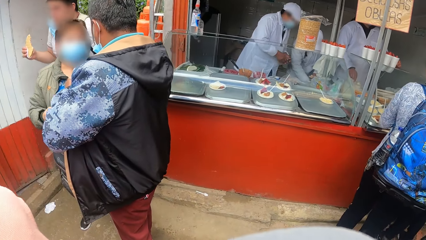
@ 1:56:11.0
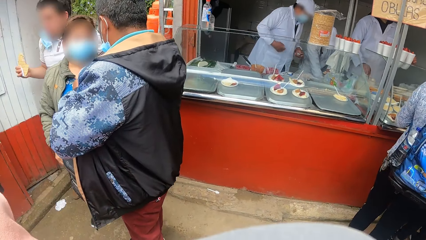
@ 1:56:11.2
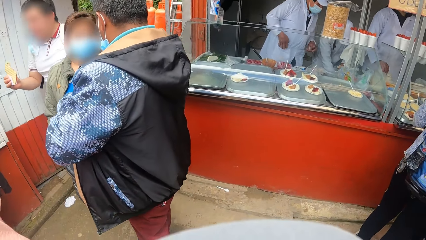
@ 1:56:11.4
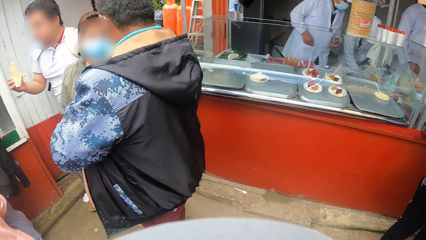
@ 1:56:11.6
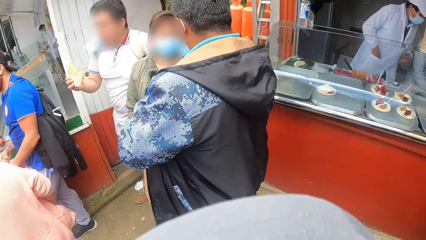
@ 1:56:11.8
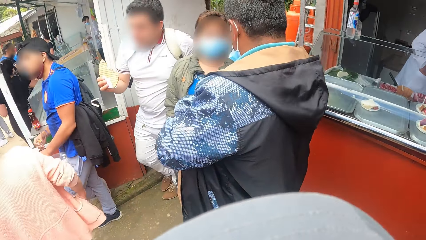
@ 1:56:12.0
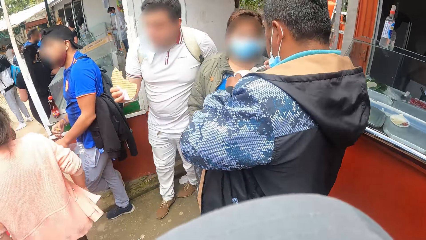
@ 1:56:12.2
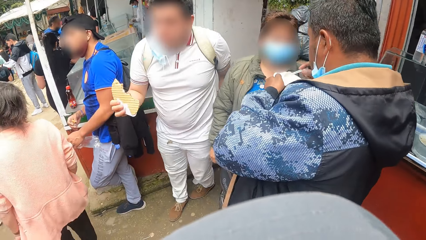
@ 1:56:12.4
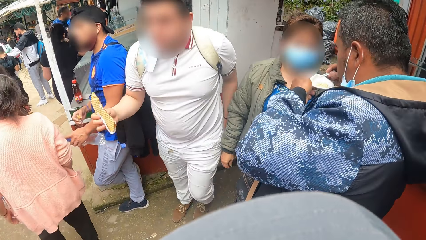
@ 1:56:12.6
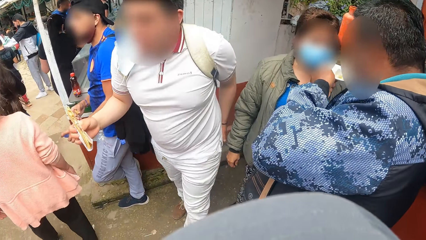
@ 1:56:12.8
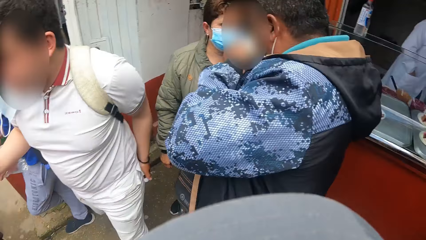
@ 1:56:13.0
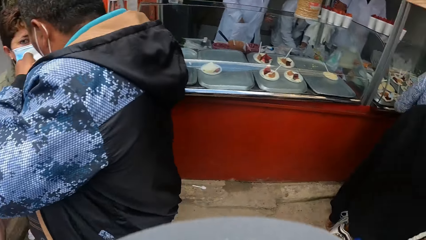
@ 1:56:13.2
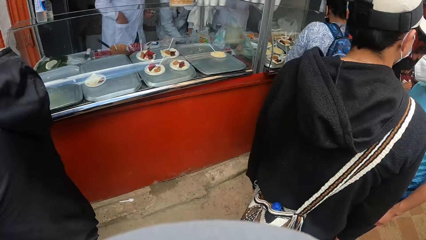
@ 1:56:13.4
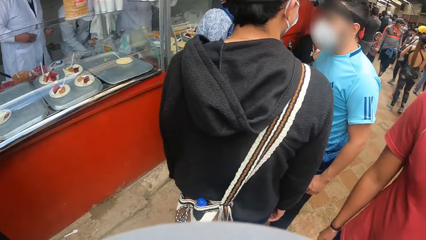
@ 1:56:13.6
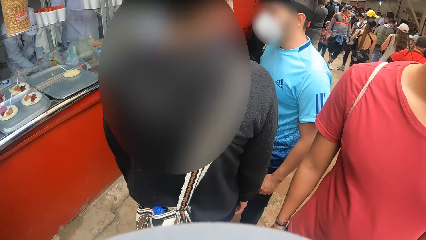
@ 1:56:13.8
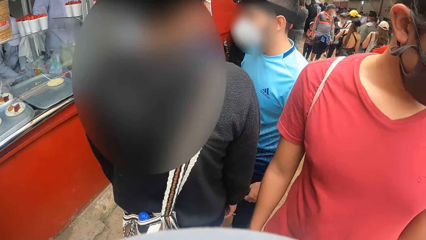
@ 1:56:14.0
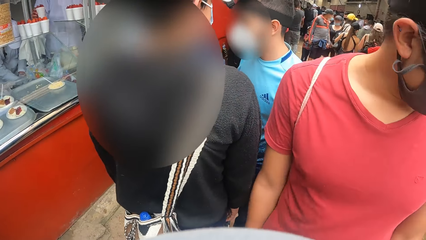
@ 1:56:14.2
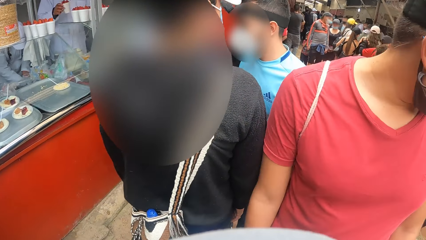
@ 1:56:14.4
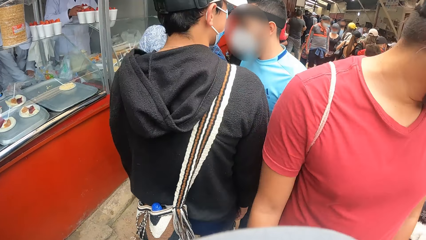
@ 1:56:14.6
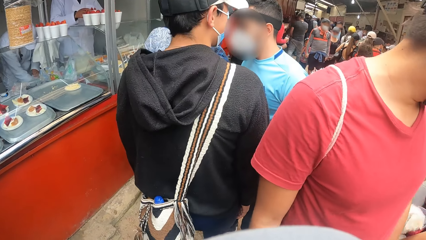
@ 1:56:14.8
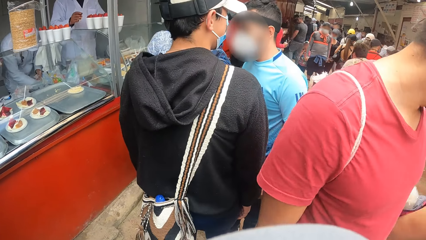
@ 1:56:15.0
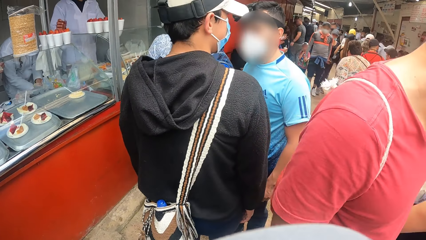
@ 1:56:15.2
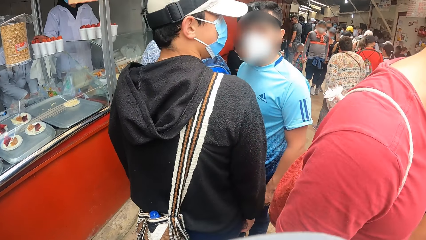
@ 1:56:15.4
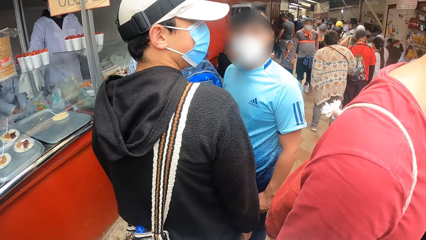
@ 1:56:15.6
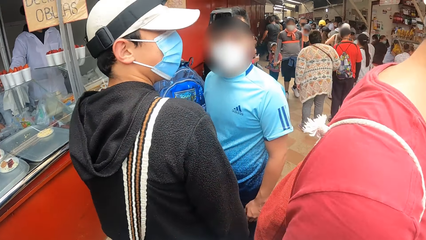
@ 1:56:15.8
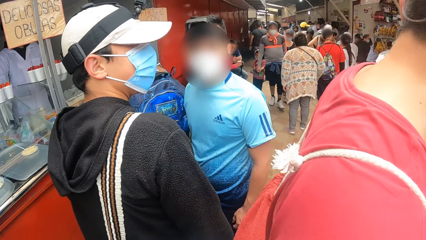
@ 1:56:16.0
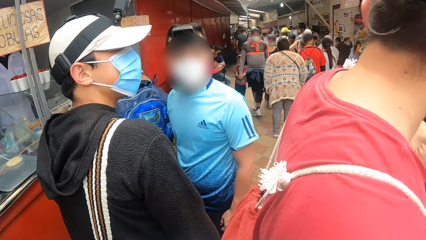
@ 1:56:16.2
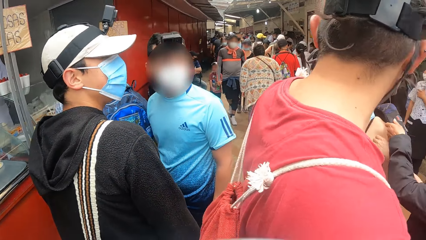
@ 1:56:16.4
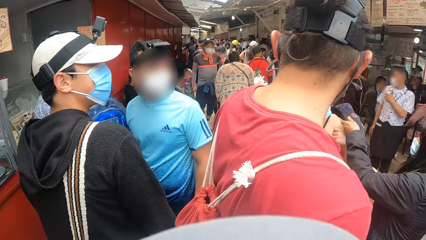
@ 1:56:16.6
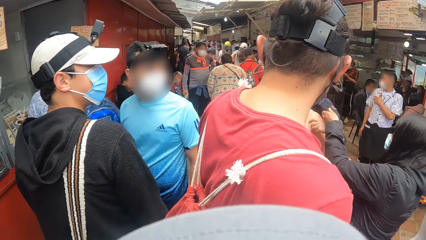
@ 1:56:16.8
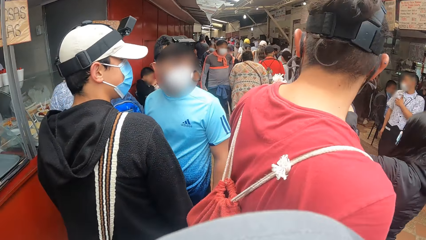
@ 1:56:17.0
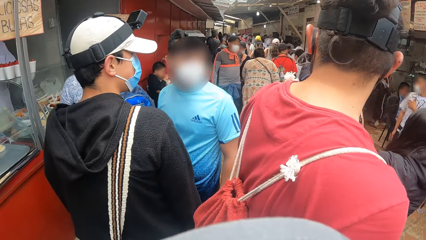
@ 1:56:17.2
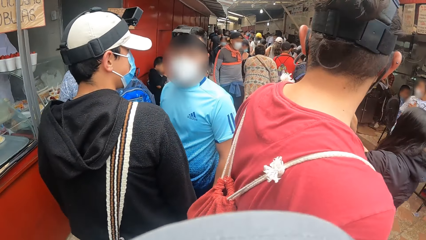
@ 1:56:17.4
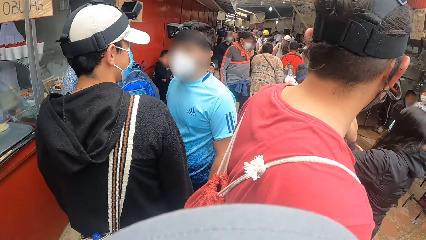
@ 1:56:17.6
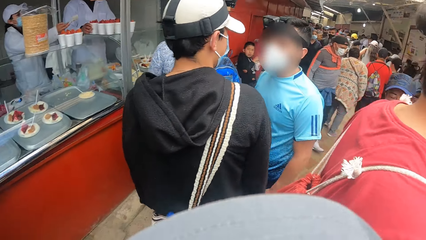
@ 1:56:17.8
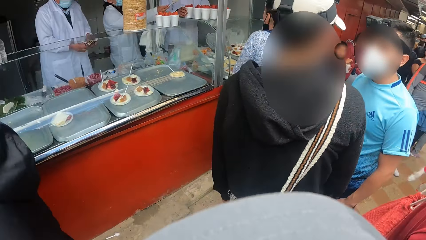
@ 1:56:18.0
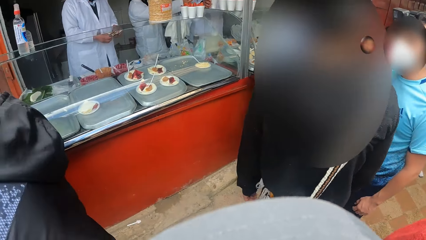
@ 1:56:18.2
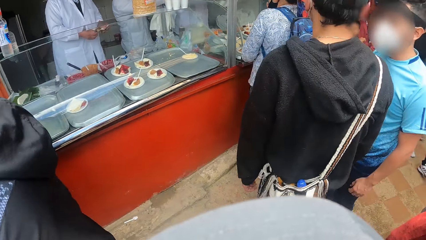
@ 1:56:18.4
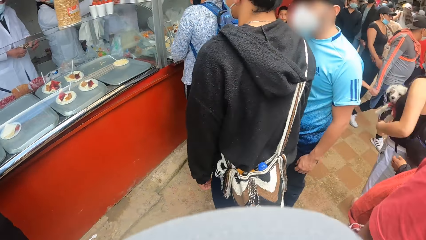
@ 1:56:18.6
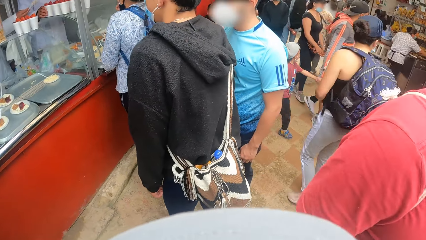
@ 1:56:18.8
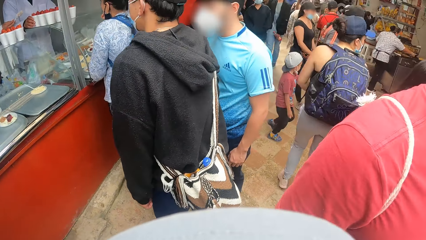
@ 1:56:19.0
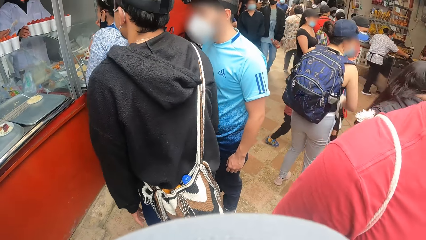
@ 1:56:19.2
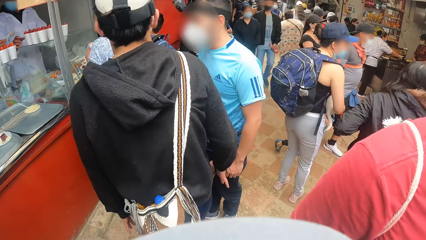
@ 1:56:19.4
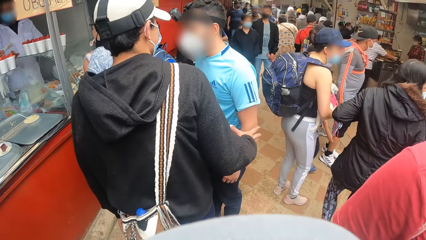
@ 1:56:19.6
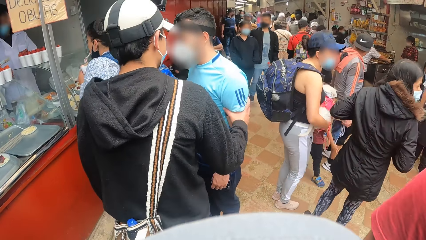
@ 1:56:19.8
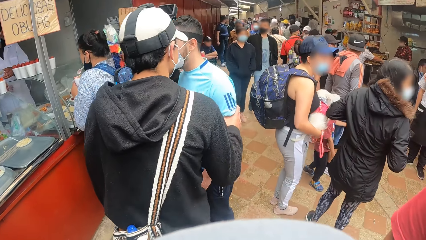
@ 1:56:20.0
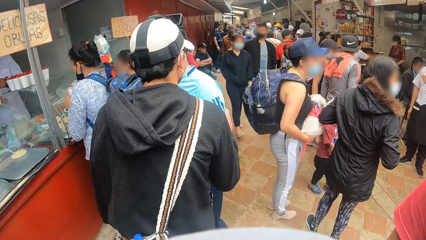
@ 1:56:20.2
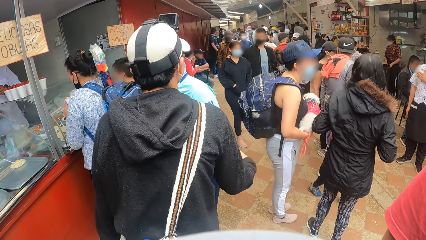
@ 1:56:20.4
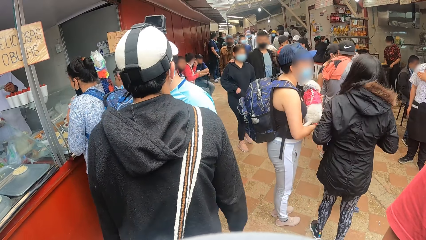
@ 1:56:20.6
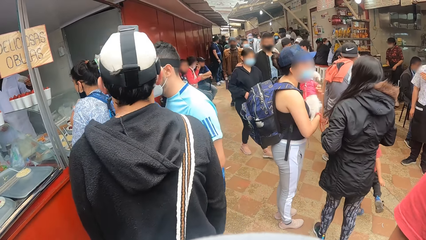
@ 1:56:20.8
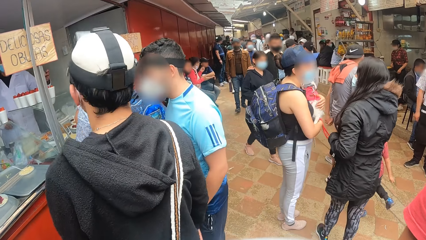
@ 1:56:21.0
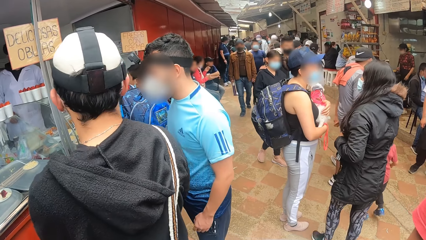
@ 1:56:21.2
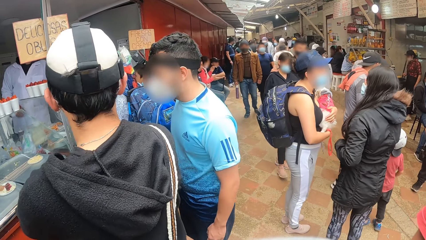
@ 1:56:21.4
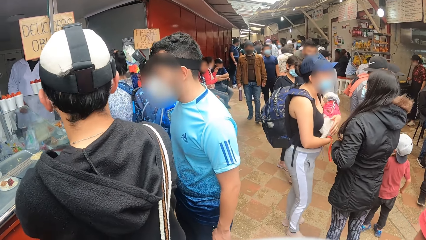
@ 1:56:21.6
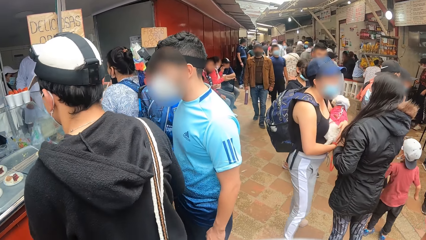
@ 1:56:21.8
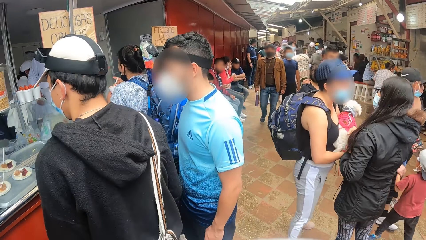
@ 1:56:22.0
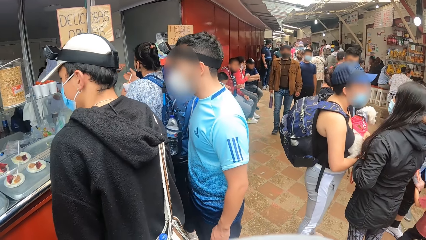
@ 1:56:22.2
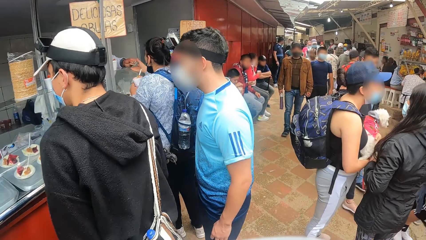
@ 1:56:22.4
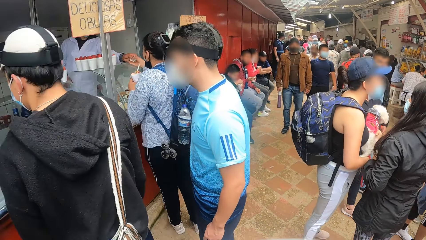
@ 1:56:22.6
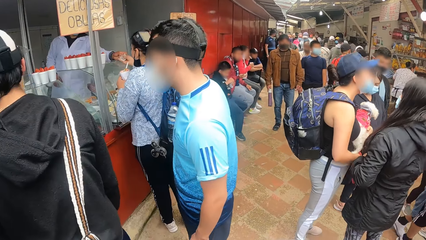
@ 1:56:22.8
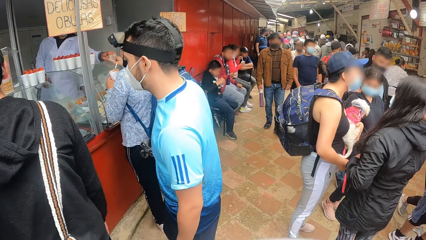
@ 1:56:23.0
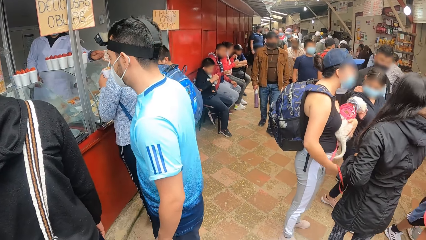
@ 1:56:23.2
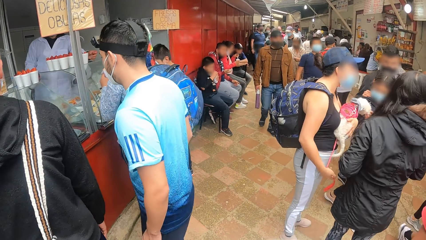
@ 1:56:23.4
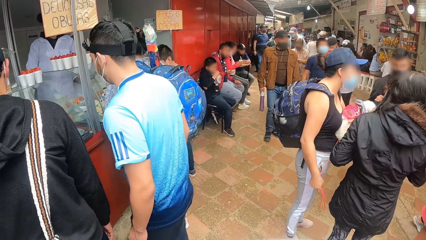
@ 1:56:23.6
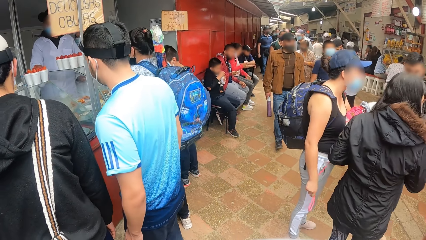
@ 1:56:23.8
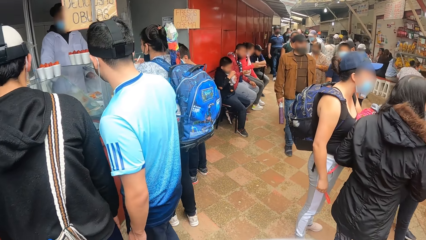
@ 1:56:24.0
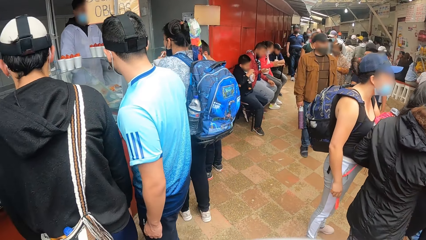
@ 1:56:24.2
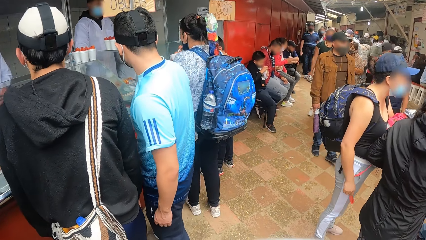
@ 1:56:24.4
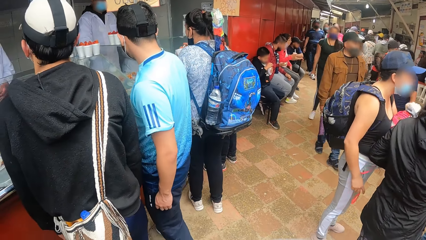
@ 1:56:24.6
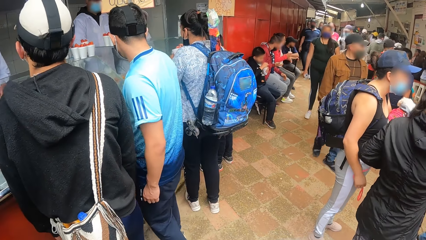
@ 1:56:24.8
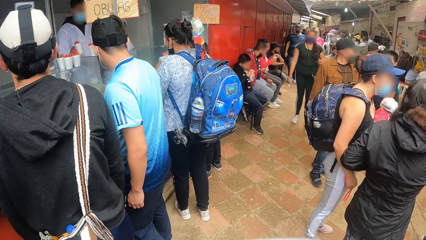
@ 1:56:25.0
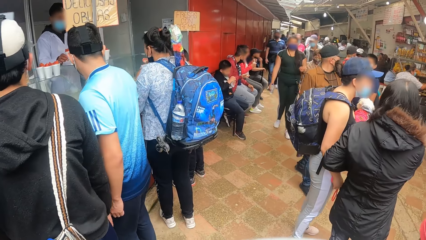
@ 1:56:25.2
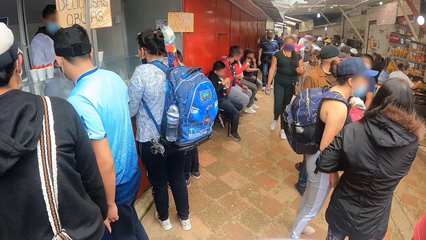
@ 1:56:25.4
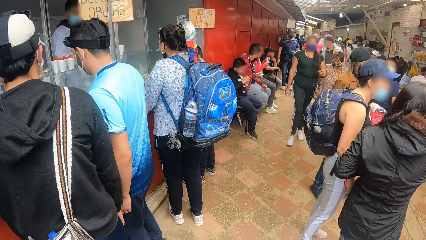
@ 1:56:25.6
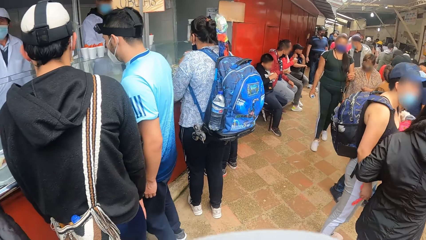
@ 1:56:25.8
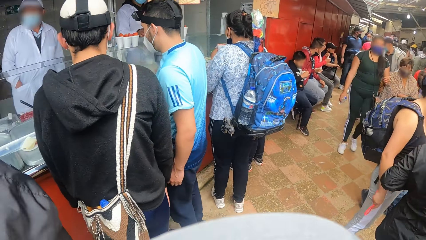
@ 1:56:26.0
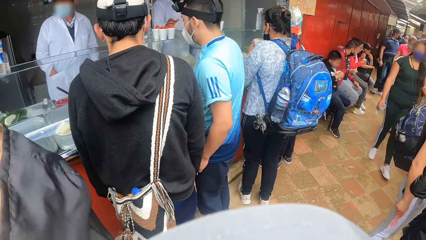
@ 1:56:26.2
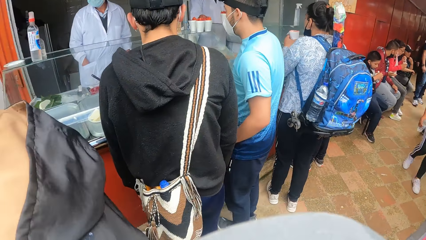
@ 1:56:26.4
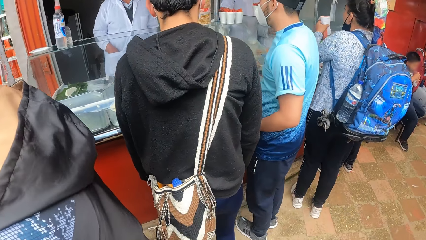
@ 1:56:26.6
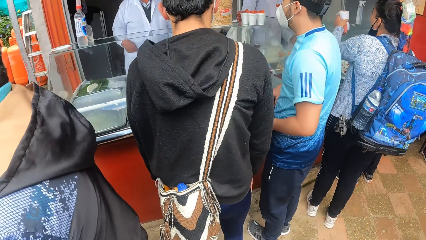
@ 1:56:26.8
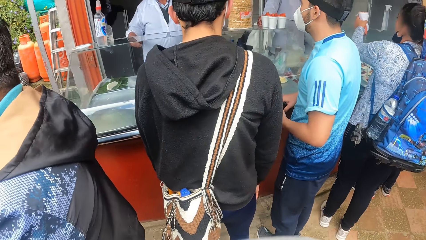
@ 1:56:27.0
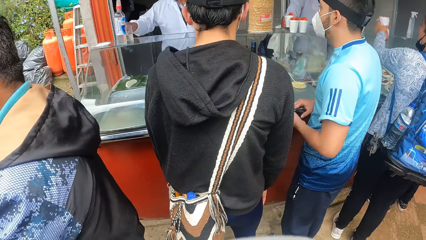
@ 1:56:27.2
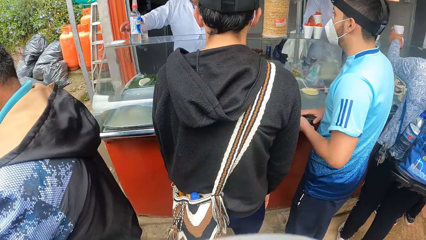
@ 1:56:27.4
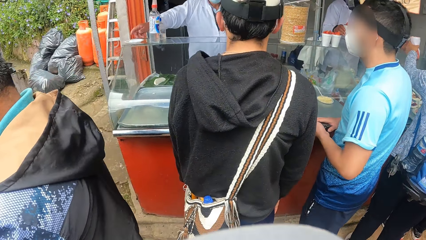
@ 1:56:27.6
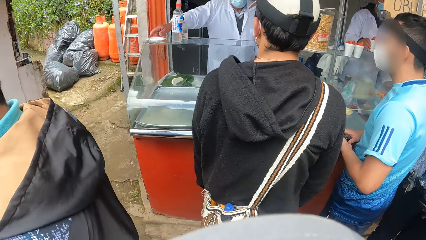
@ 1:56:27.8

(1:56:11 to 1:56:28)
A person communicates with another person. The first person moves towards a shop.
